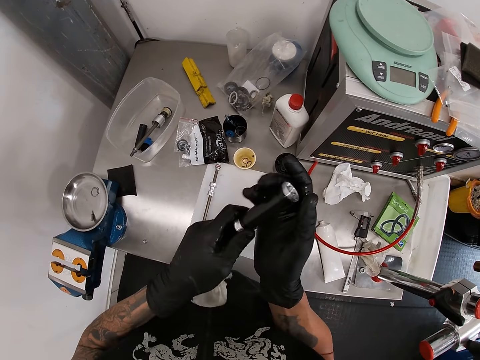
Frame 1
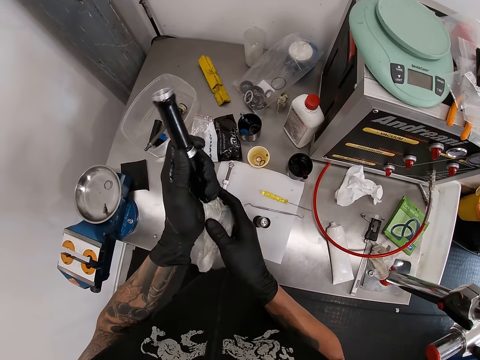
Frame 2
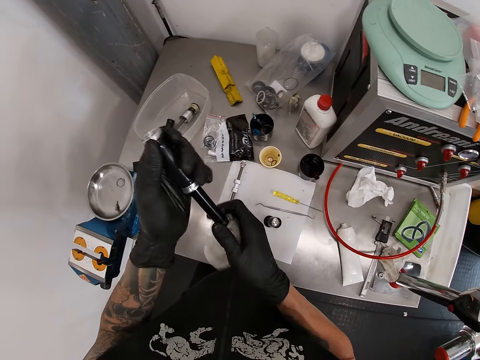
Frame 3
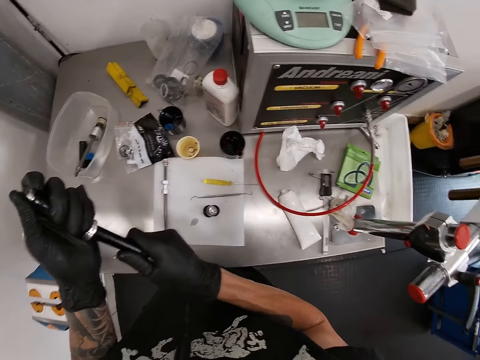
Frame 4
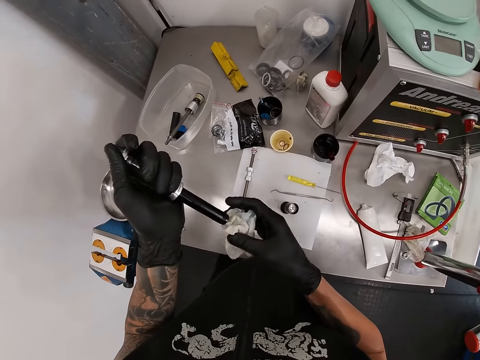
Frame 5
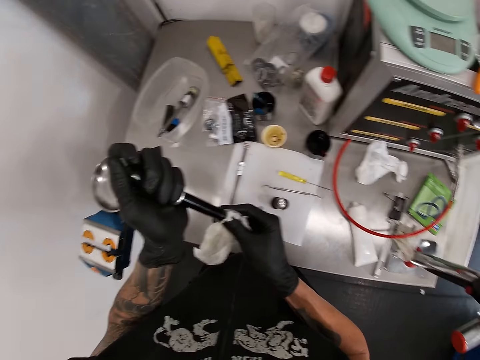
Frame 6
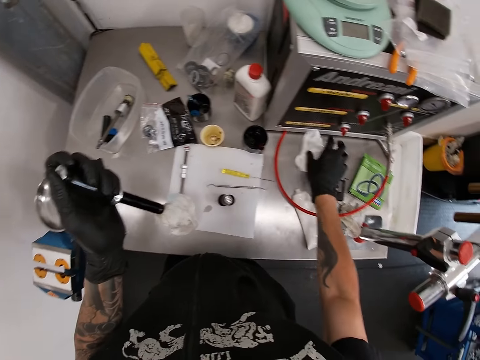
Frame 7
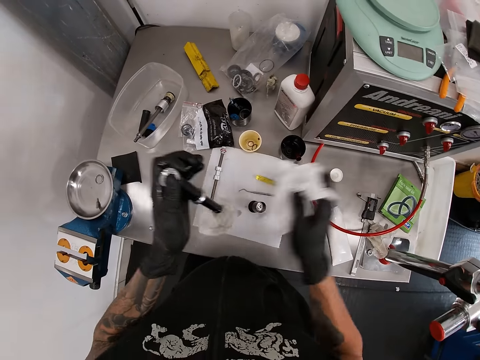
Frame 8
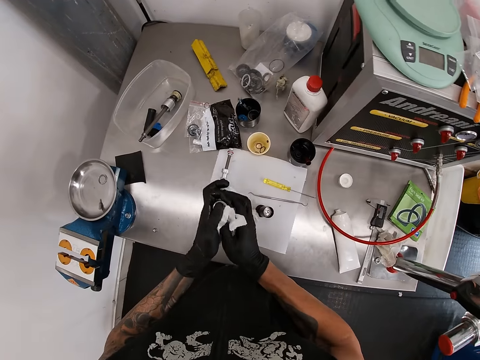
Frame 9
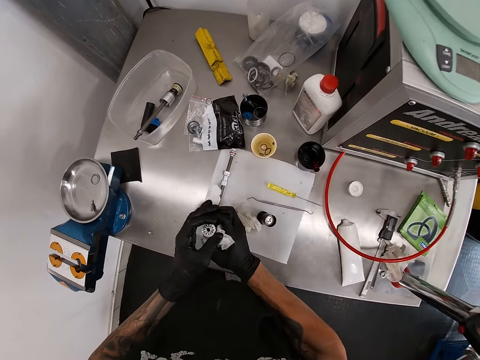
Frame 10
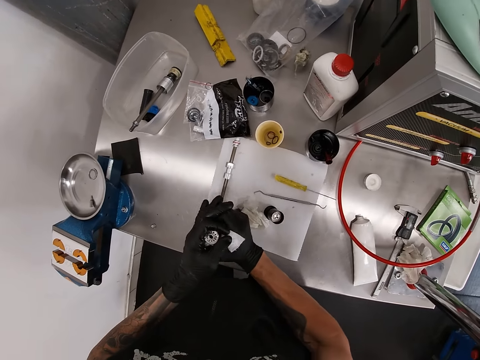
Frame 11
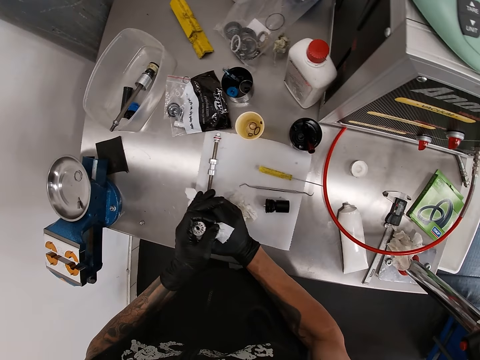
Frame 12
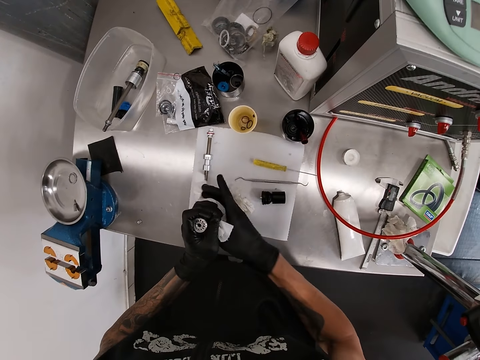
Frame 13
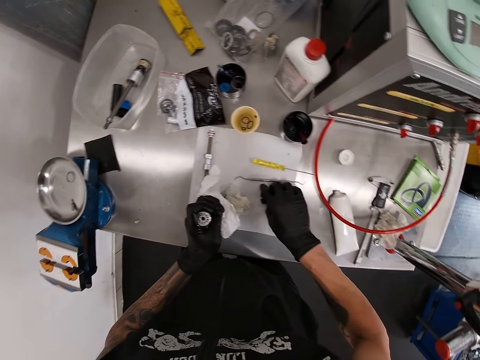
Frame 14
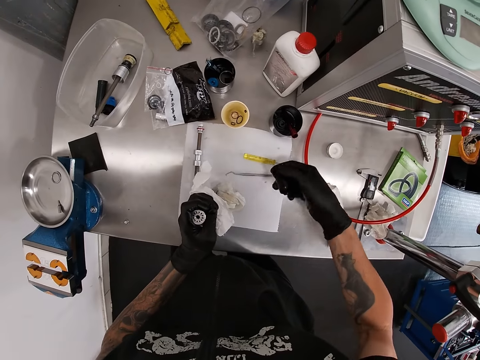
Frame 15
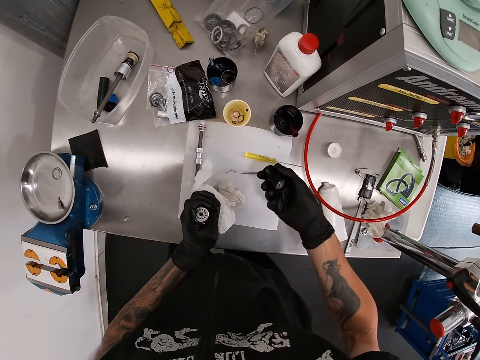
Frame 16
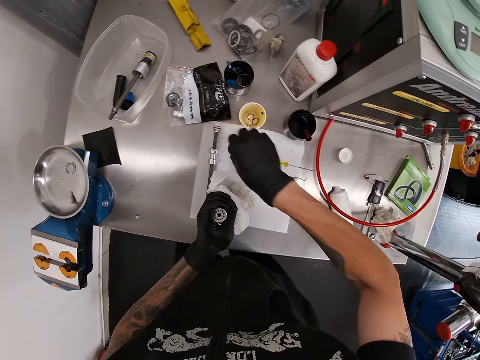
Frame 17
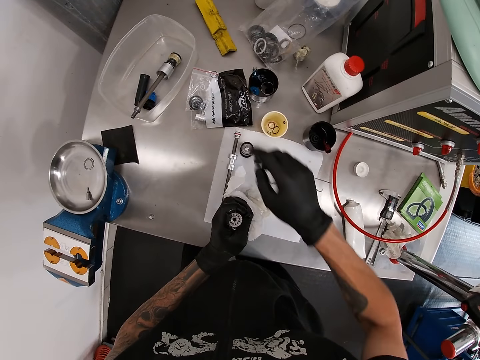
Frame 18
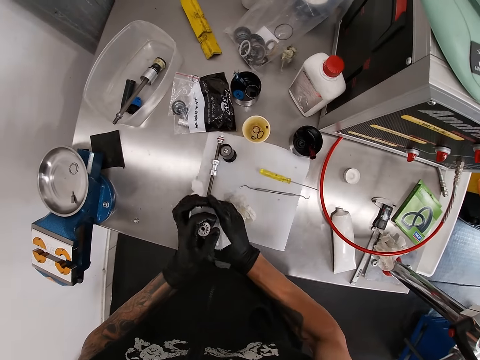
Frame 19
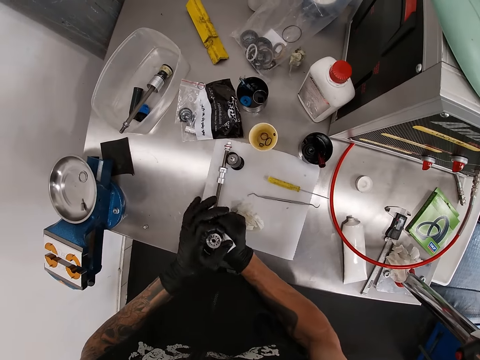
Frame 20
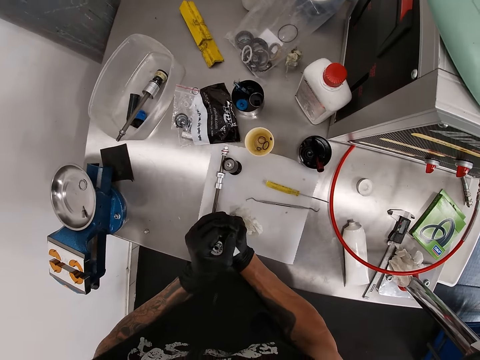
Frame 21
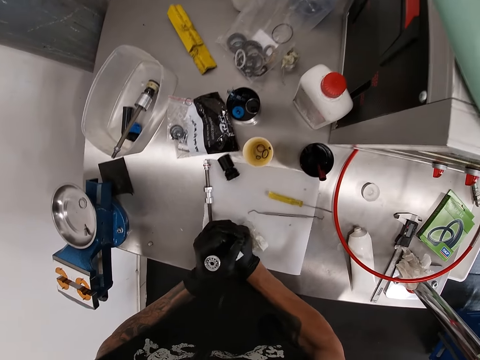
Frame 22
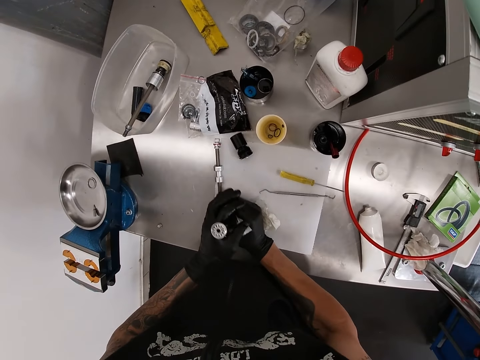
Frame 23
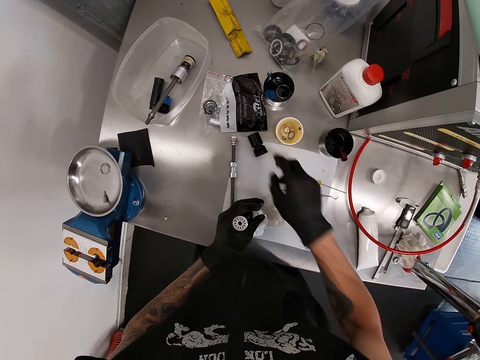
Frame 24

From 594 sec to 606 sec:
The camera wearer looks around a garage. He tucks in the paper towel at the bottom of the dropper post with his right gloved hand. He lifts a paper towel on the workbench with his right gloved hand. He holds the dropper post with the paper towel in his gloved hands. He wipes a rod with a piece of tissue paper. He rests the dropper post in his gloved hands on the workbench. He pulls the side of the dropper post with his gloved hands. He lifts the nut on the workbench with his right gloved hand. He drops the nut in his right gloved hand on the workbench. He pulls the side of the dropper post with his gloved hands. He wipes the rod with the piece of tissue paper.

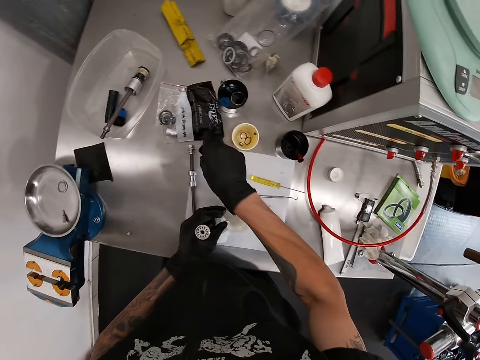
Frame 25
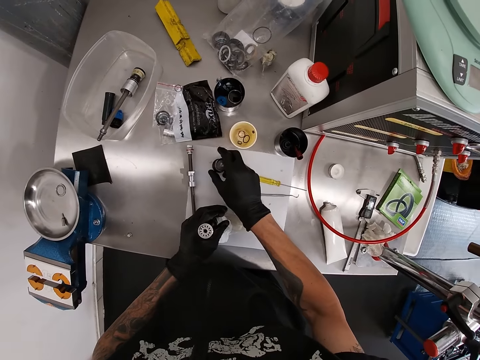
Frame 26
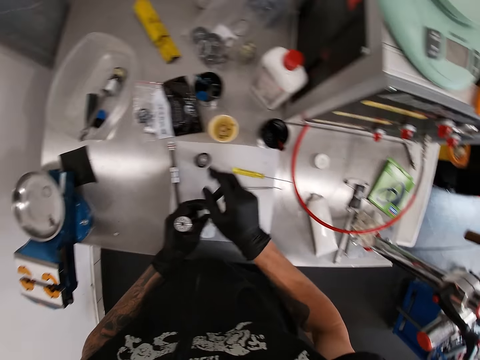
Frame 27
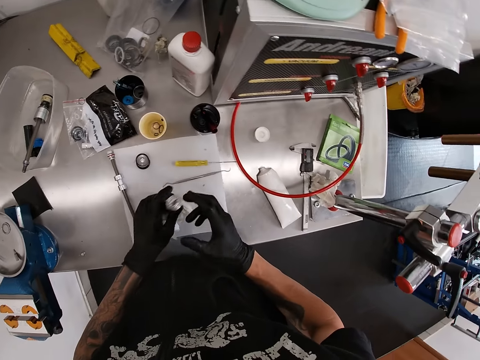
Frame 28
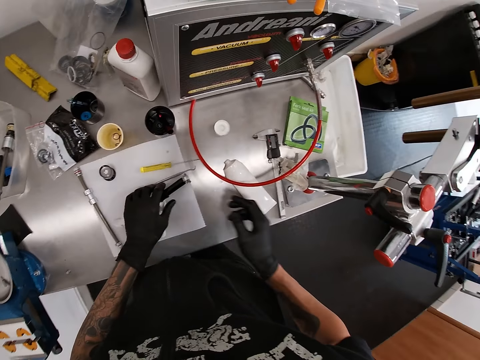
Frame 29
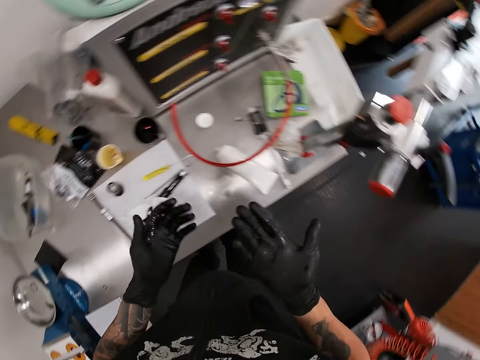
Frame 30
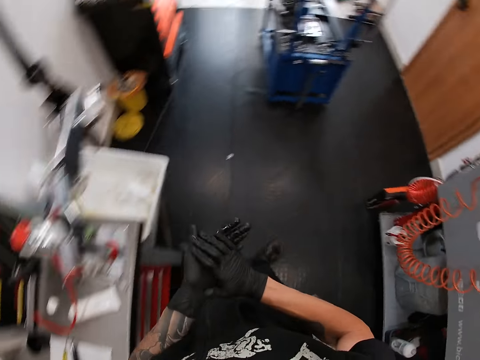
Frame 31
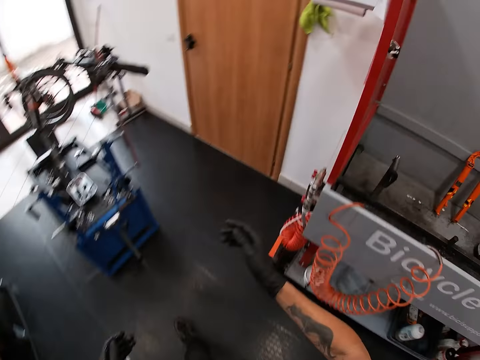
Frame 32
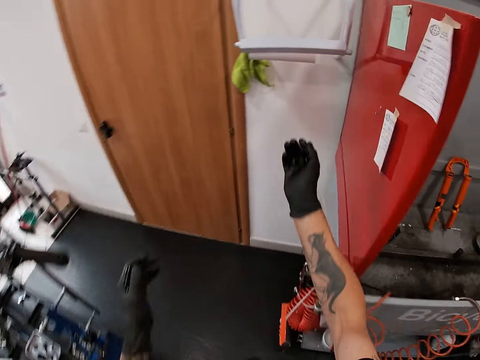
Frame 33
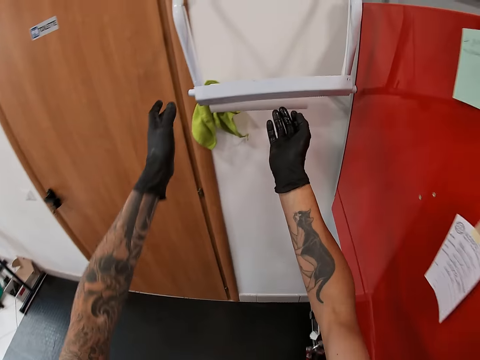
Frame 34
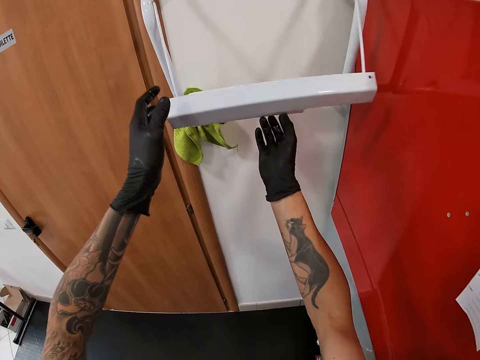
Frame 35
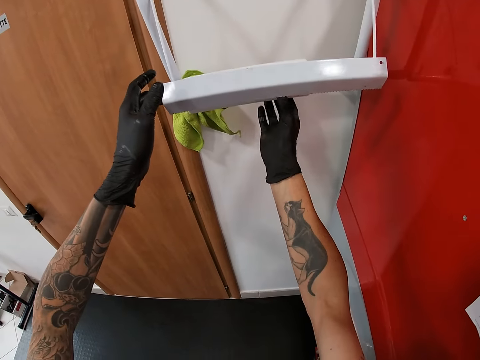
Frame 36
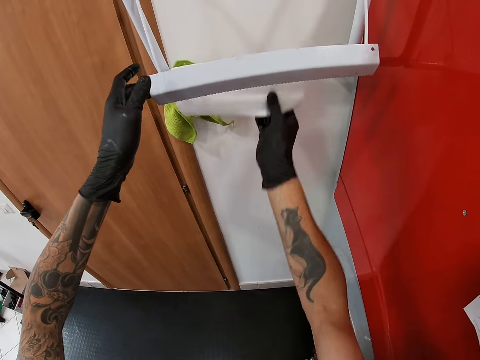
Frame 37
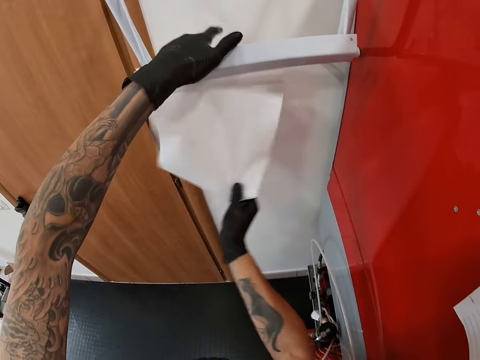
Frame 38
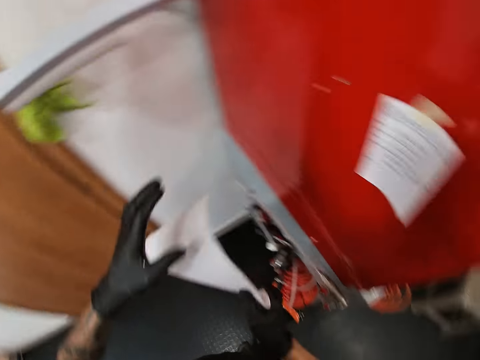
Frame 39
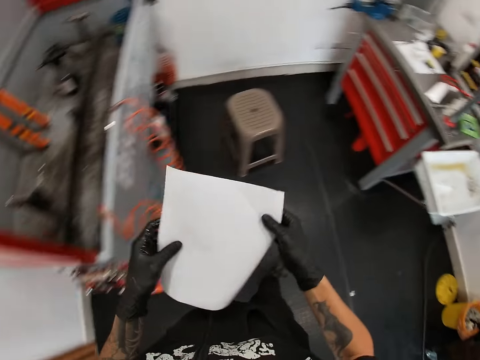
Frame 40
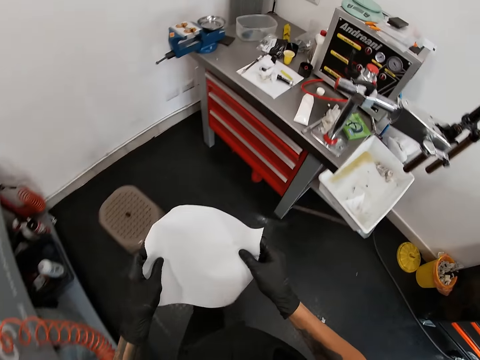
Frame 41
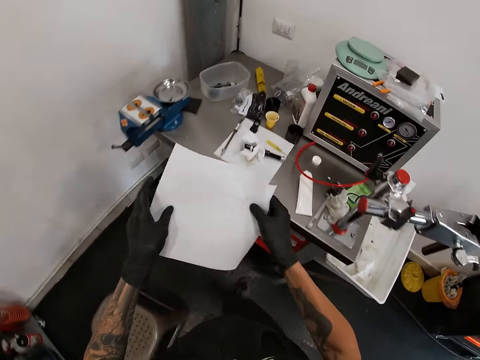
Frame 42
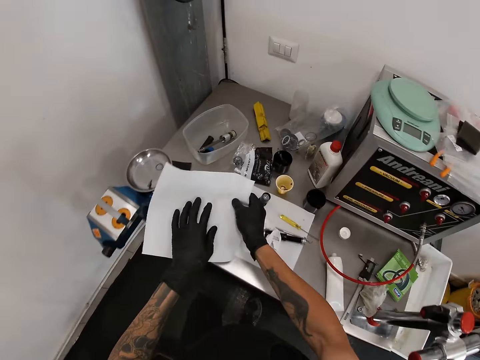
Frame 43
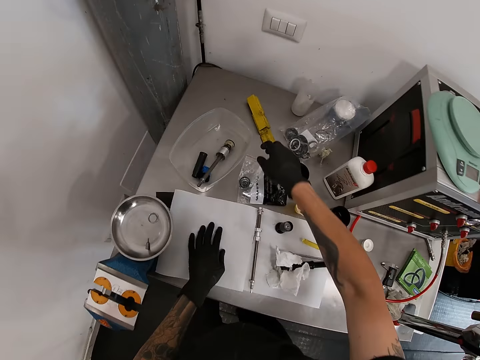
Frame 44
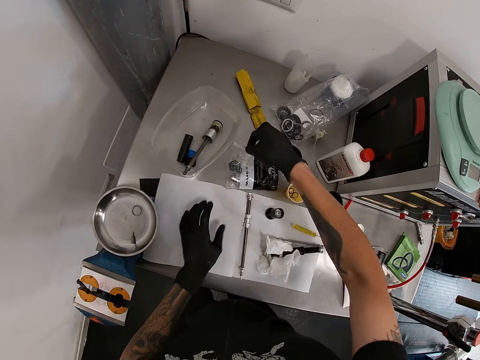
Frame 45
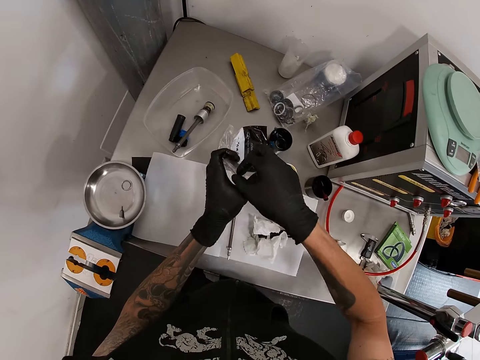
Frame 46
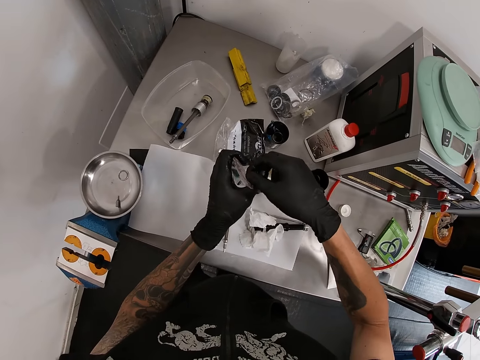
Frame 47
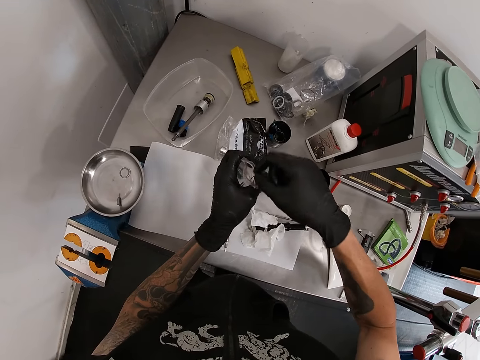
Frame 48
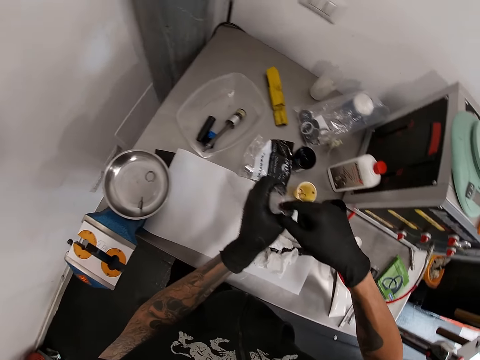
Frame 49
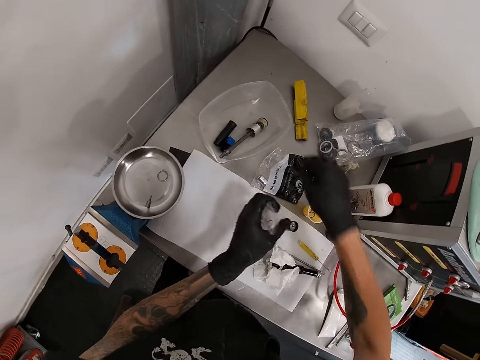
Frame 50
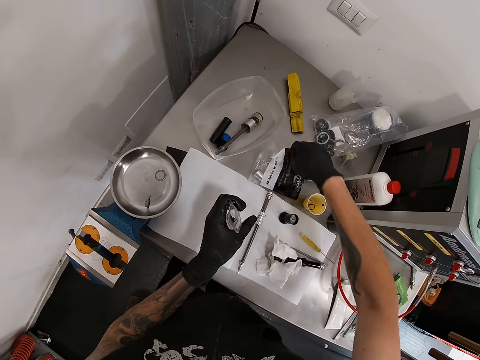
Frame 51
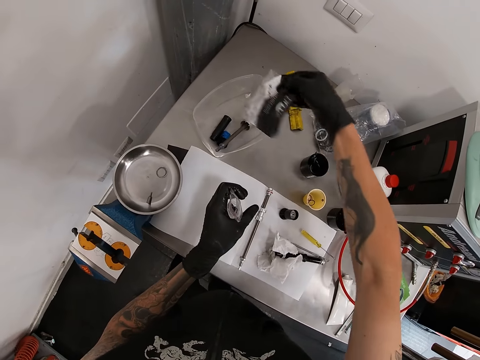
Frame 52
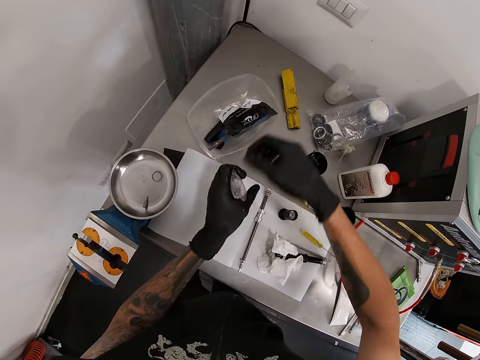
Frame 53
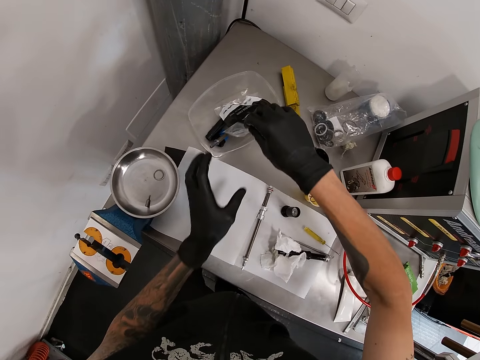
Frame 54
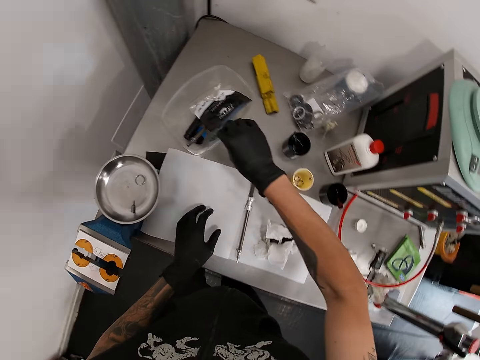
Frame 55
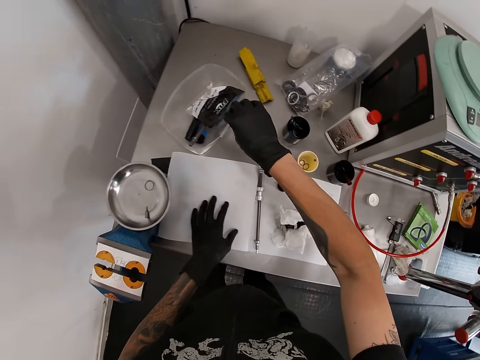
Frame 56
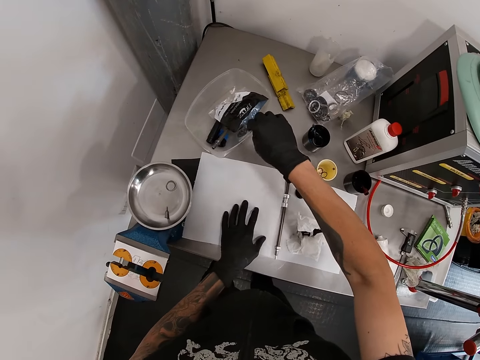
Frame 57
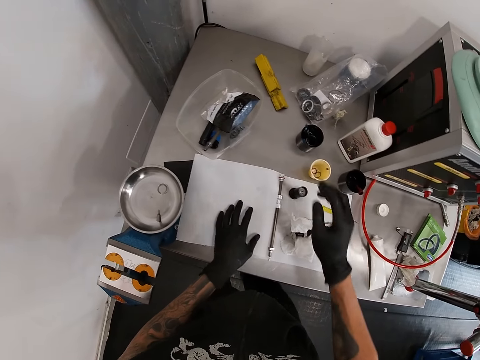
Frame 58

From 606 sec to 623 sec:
The camera wearer lifts the nut on the workbench with his right gloved hand. He moves a rod on a table. He drops the nut in his right gloved hand on the workbench. He drops the dropper post in his left gloved hand on the workbench. He walks away from the workbench. He wipes his gloved hands together. He lifts a paper towel lid with his left gloved hand. He pulls the paper towel with his right gloved hand. He rips the paper towel in his right gloved hand. He holds the paper towel lid with his left gloved hand. He holds the paper towel with his left gloved hand. He walks toward the workbench. He drops the paper towel on the workbench with his left gloved hand. He lifts a small polythene bag on the workbench with his right gloved hand. He passes the small polythene bag in his right gloved hand to his left gloved hand. He opens the small polythene bag in his left gloved hand with his right gloved hand. He lifts a medium-sized polythene bag on the workbench with his right gloved hand. He throws the medium-sized polythene bag in his right gloved hand into a plastic container on the workbench. He passes the small polythene bag in his left gloved hand to his right gloved hand. He drops the small polythene bag in his right gloved hand into the plastic container on the workbench.
